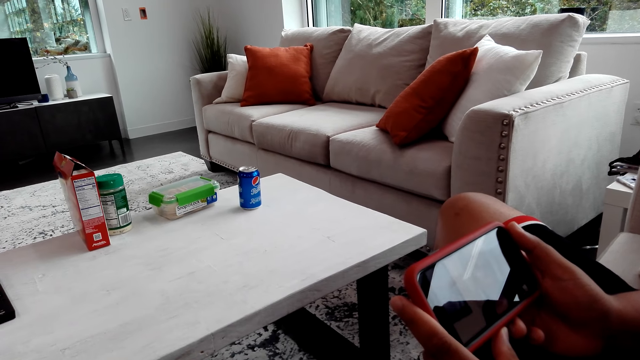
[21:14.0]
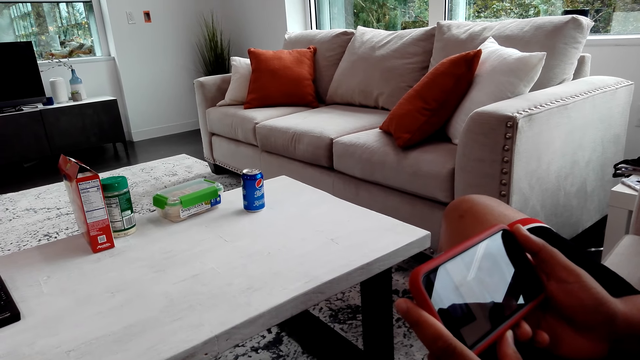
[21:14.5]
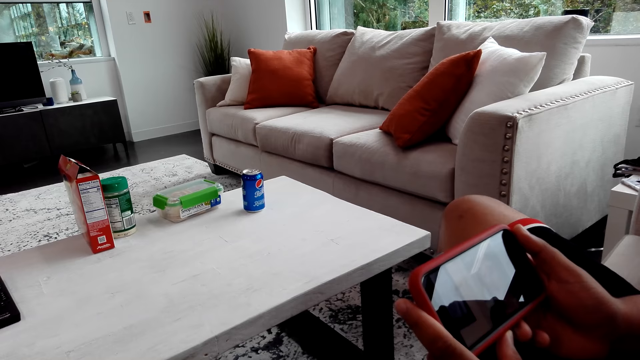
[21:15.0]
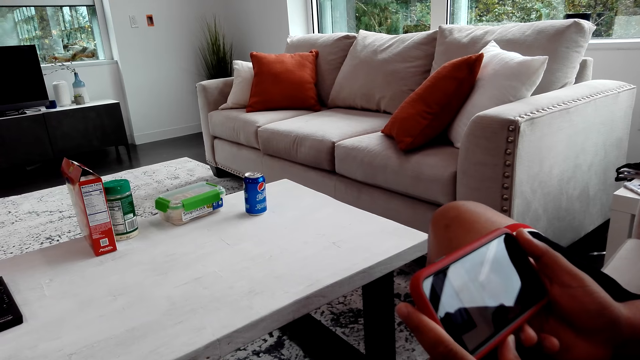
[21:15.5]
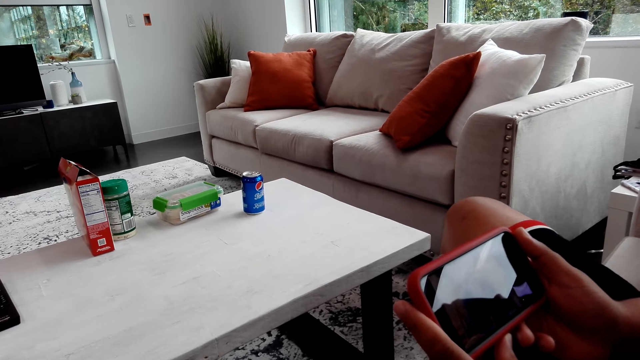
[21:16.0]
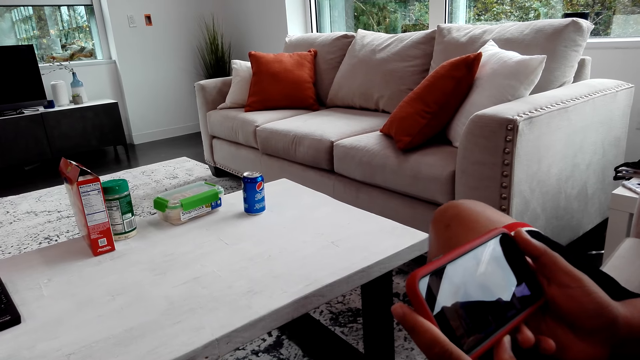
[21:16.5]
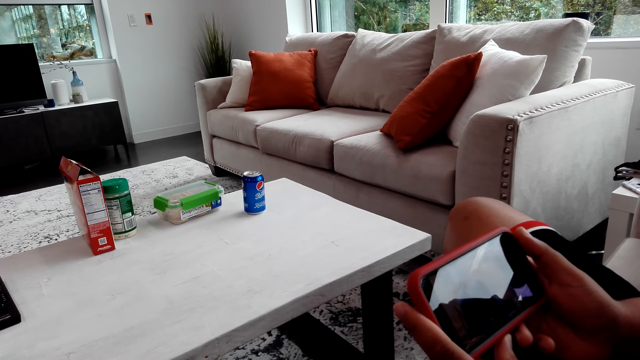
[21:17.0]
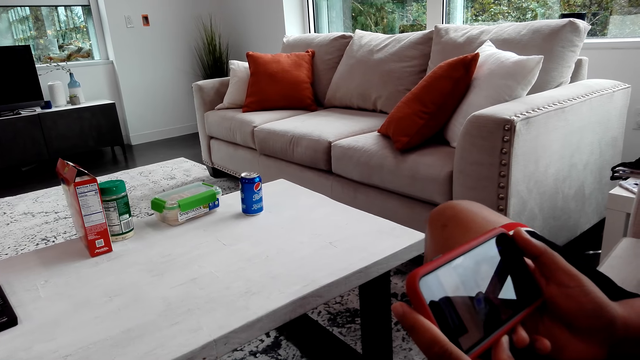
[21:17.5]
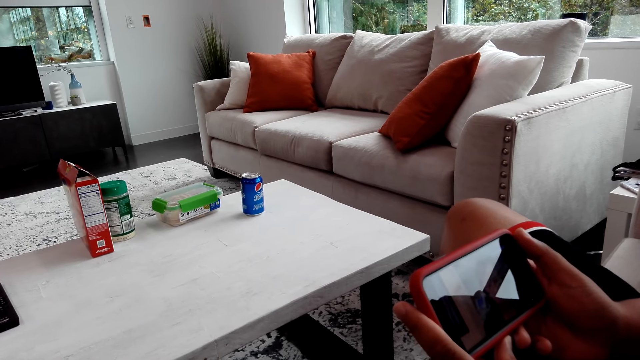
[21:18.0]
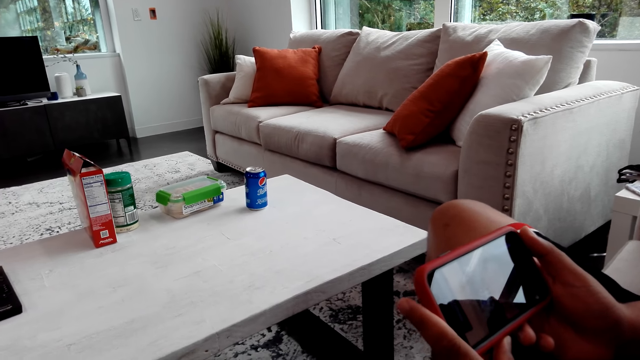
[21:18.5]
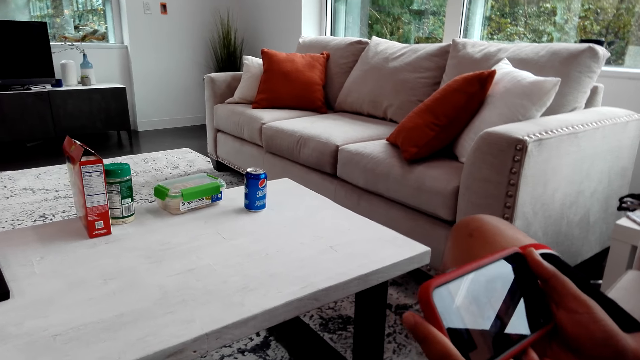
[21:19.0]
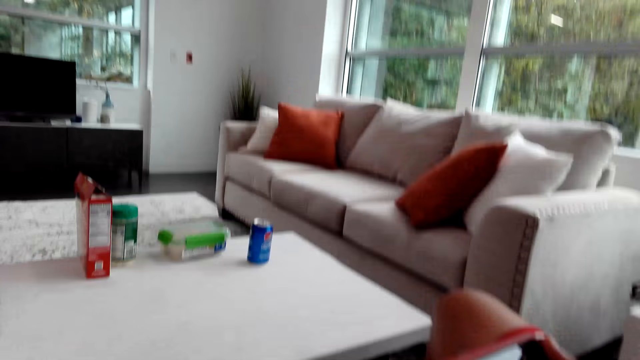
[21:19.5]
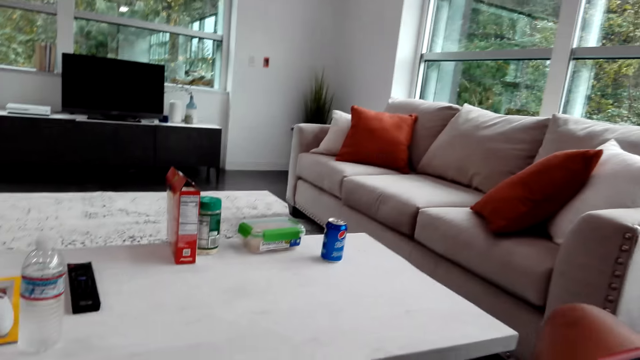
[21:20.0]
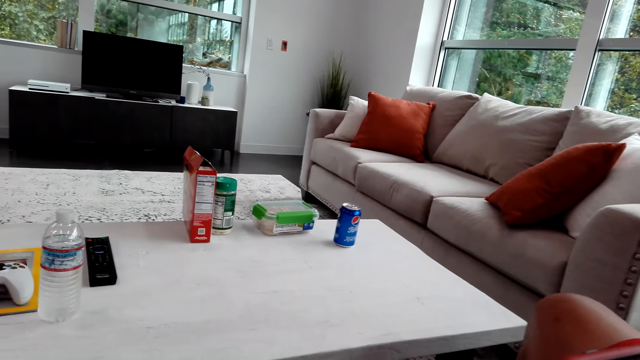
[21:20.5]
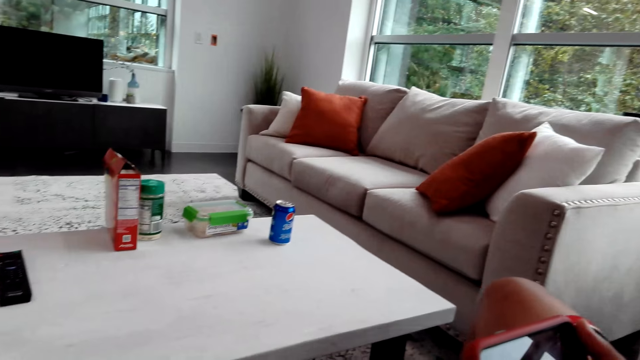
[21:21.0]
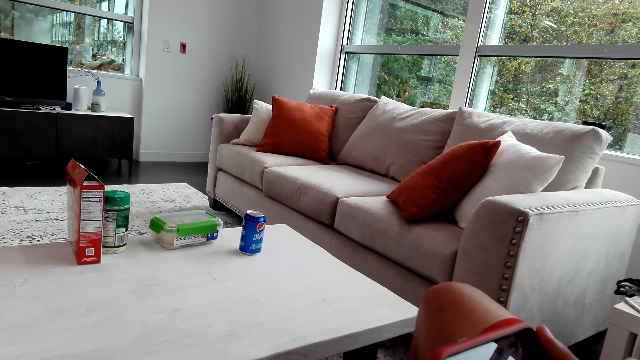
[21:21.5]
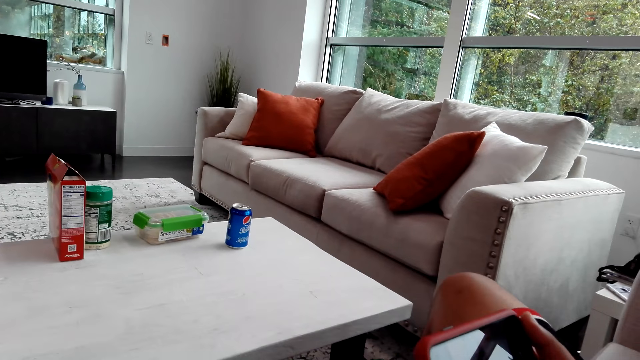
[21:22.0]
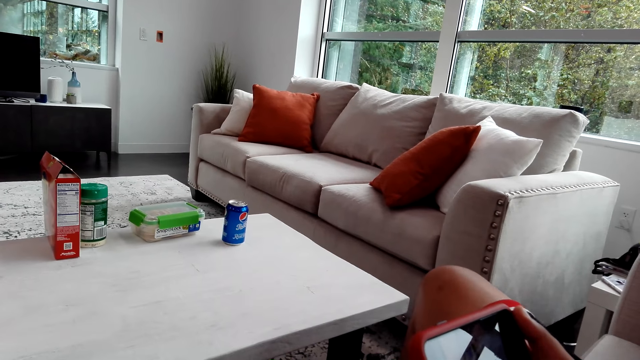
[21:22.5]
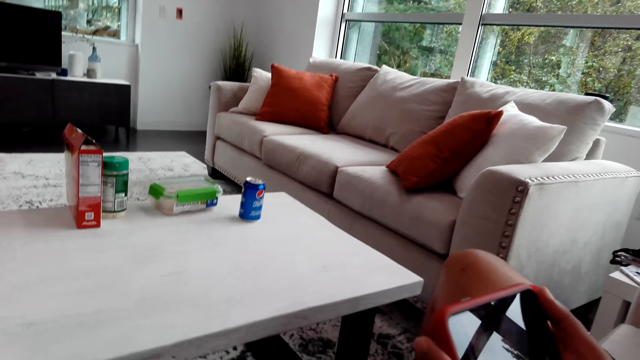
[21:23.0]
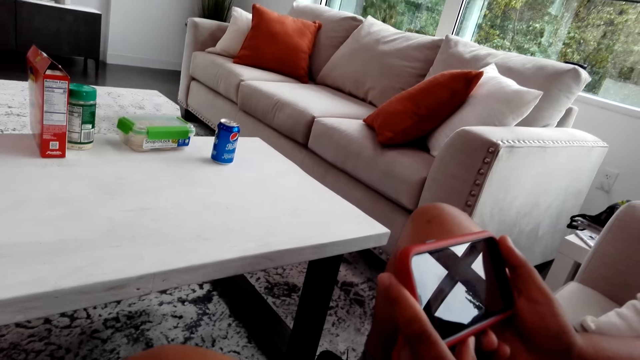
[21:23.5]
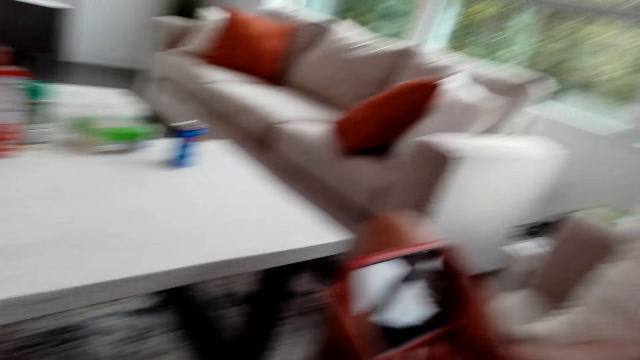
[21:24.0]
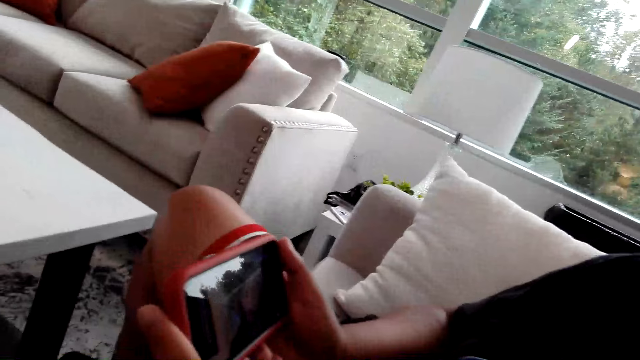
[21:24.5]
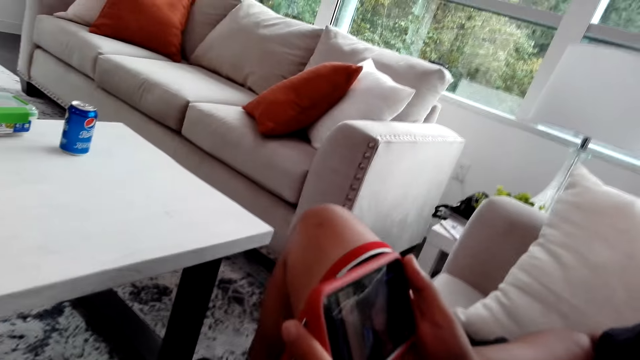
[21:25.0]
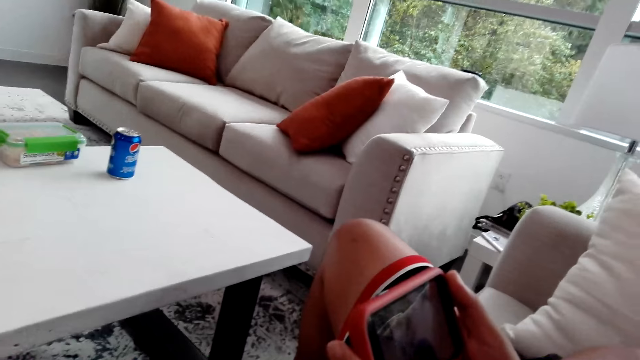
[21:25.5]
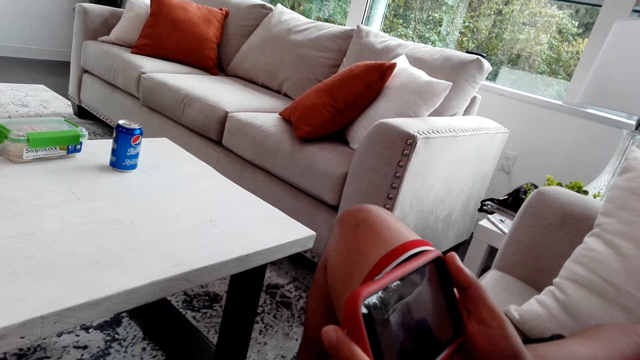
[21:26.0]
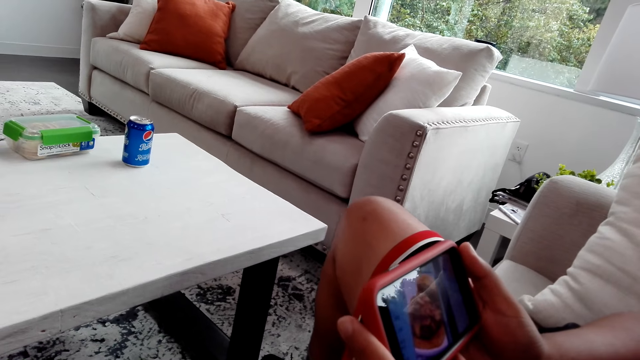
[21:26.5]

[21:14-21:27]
A man shakes his leg. The man swings his legs.

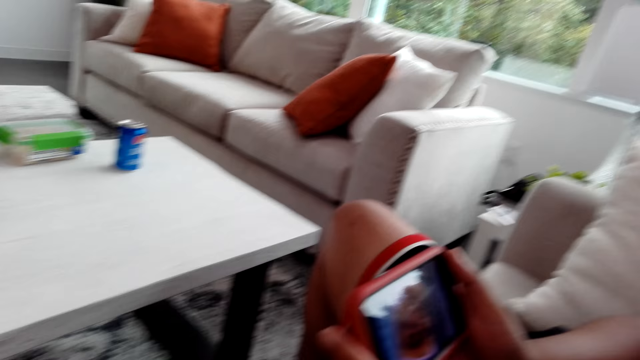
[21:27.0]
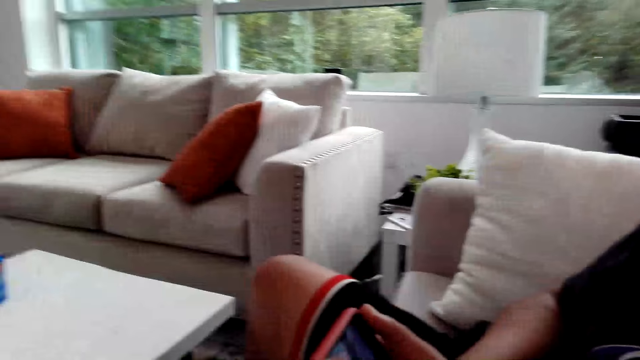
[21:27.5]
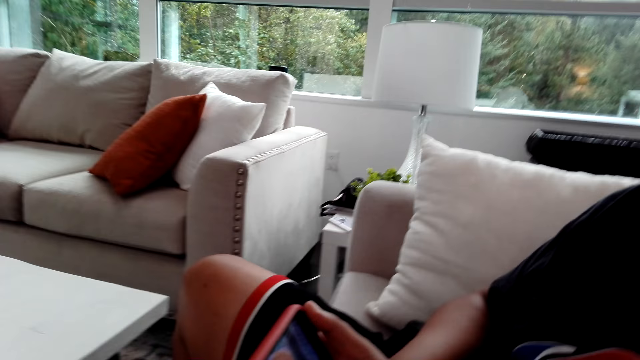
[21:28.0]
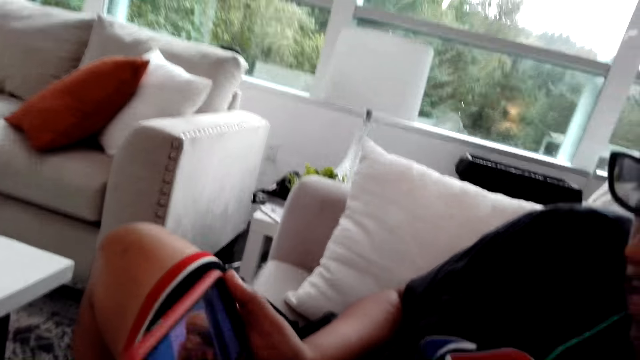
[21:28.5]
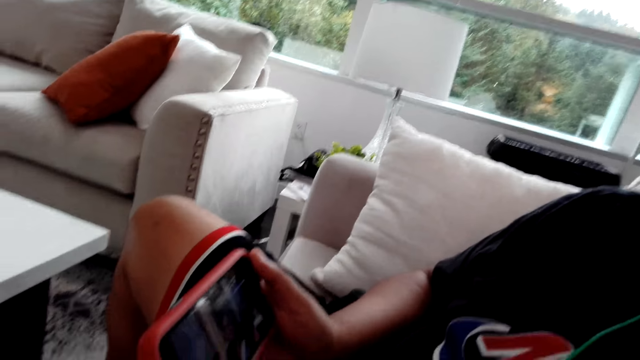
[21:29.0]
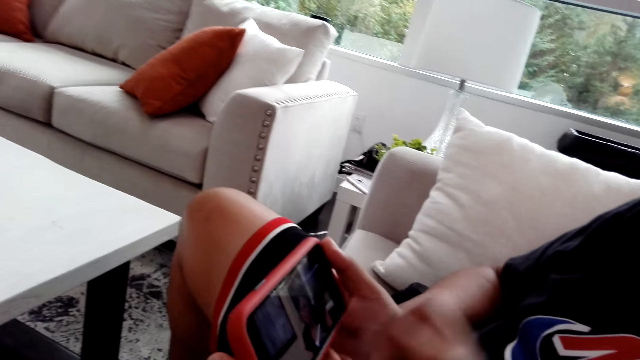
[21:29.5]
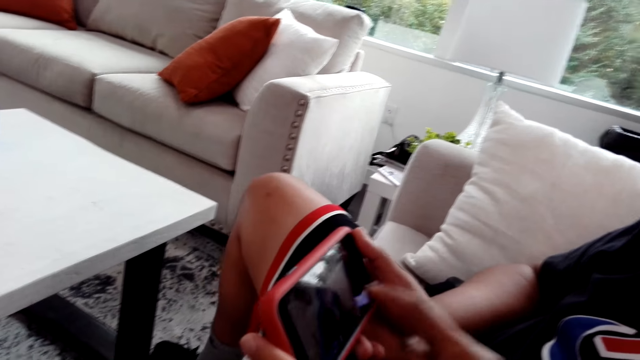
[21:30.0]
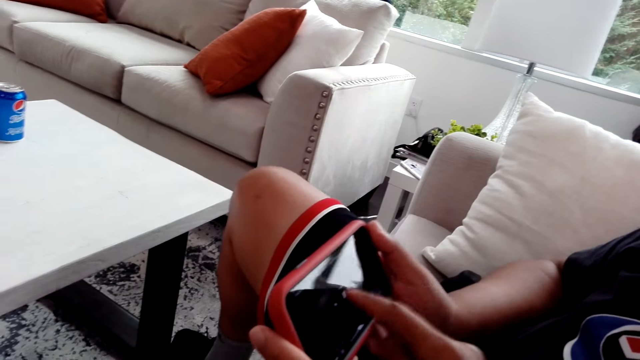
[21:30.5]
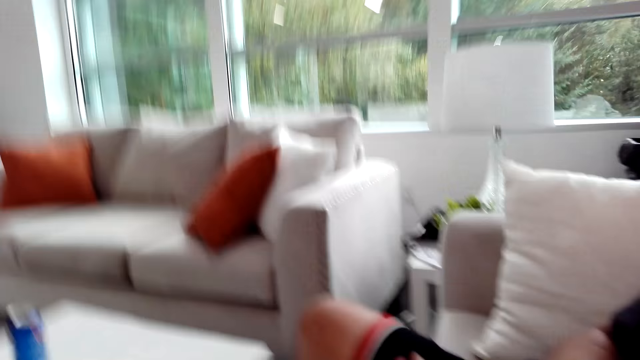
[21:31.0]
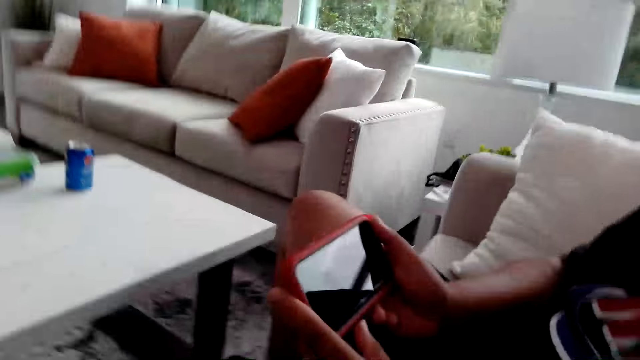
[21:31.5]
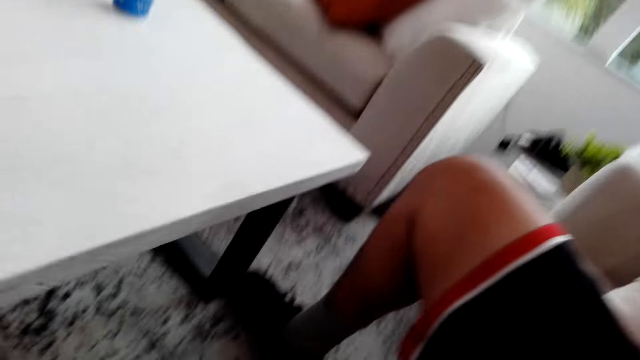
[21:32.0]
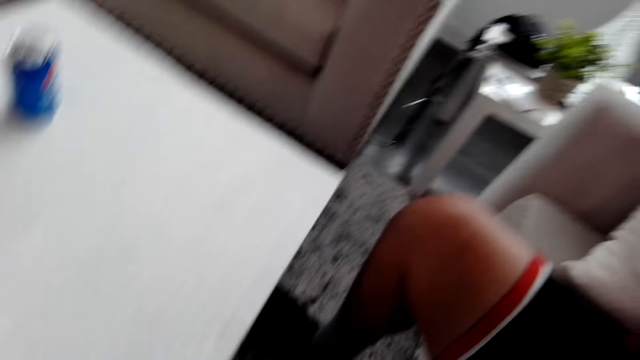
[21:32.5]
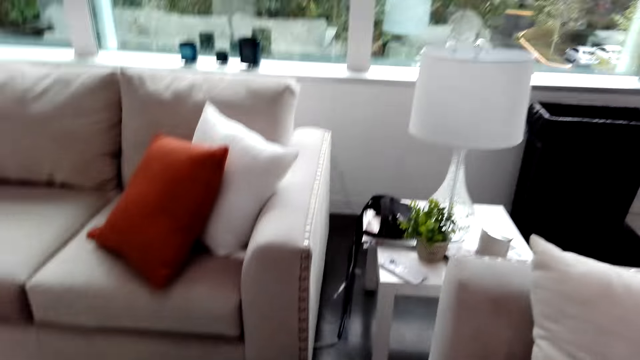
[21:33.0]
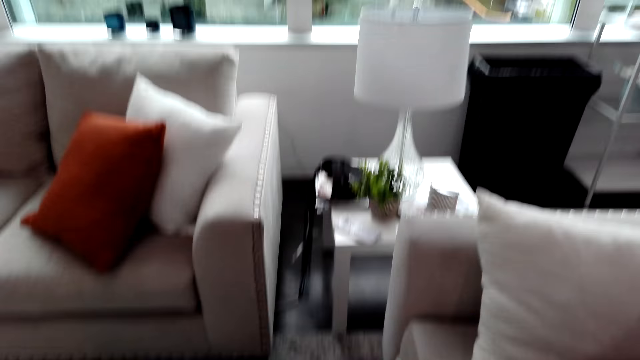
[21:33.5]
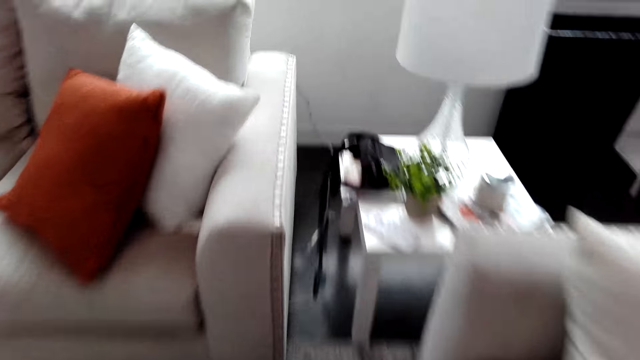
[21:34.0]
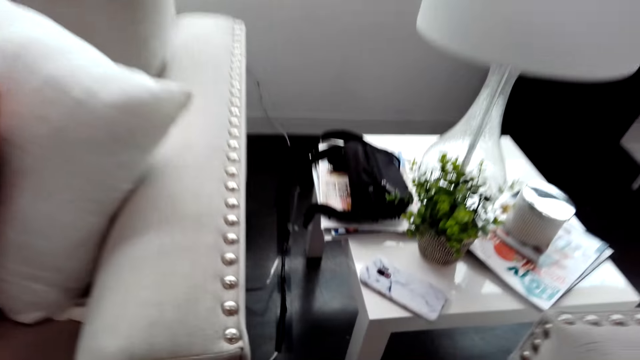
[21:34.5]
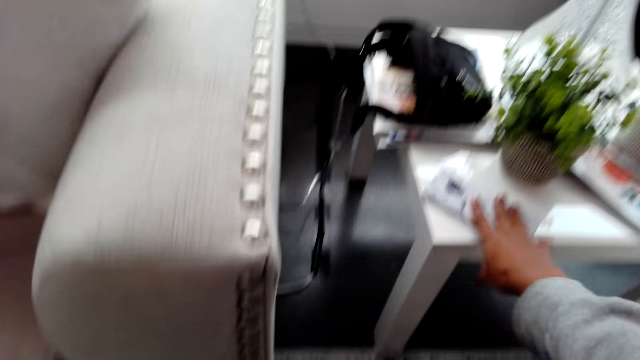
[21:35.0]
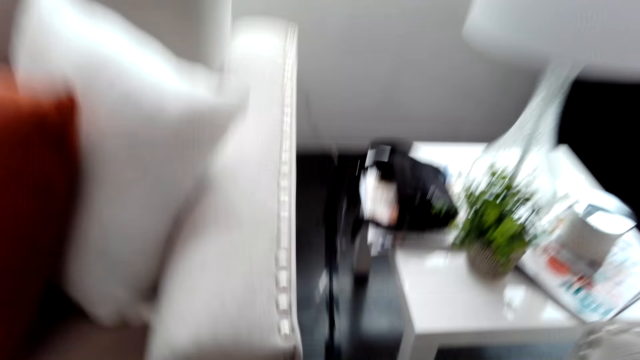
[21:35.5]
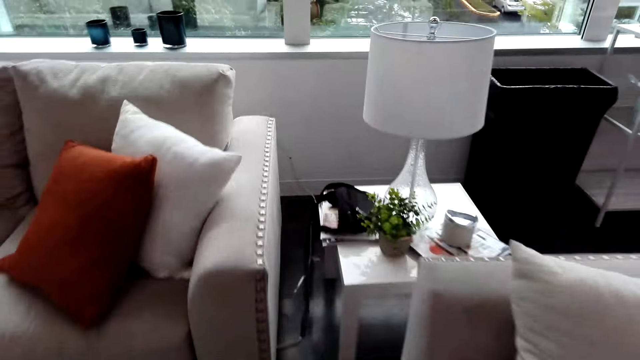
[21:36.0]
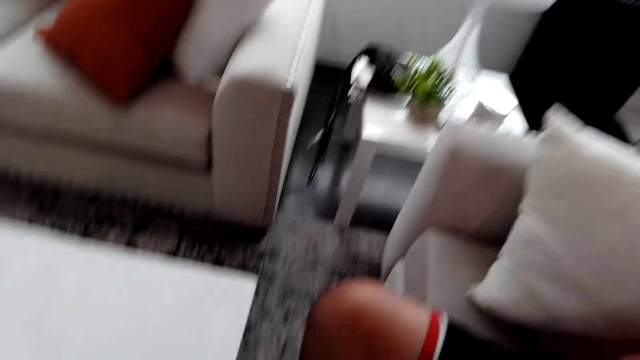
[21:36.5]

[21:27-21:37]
The camera wearer points at the phone. They look around, move around, and pick up the phone.
